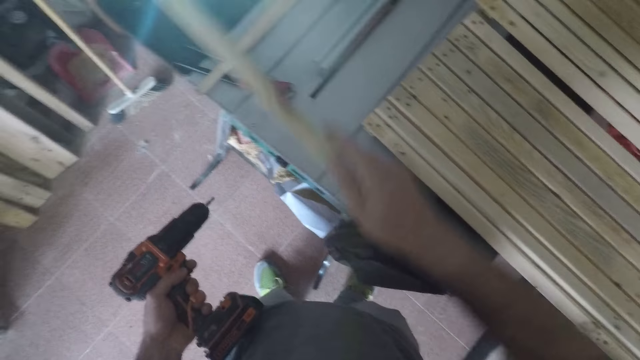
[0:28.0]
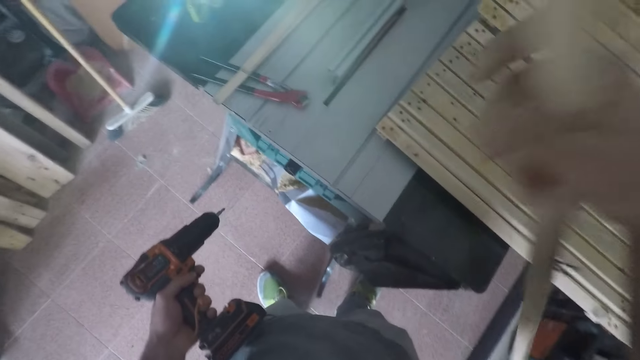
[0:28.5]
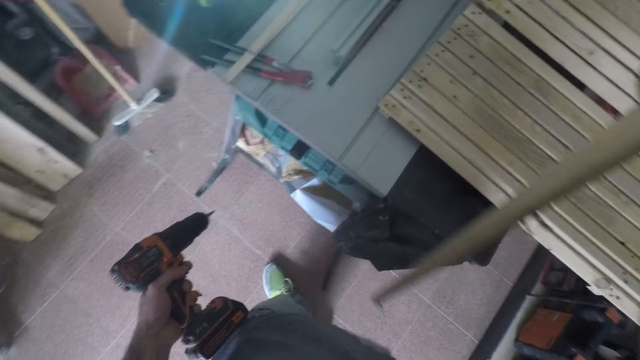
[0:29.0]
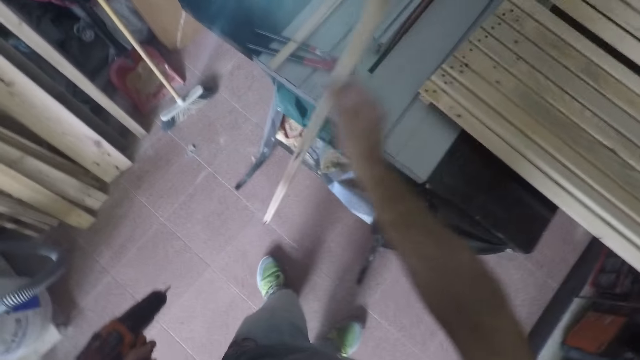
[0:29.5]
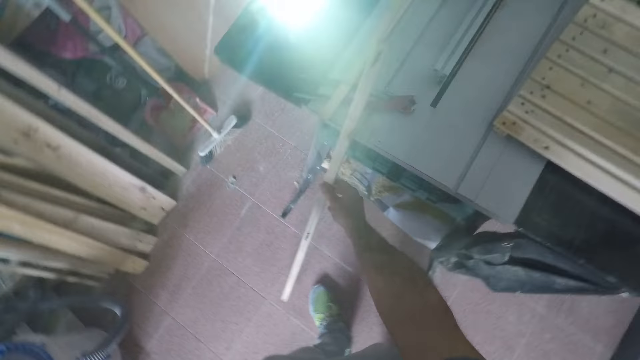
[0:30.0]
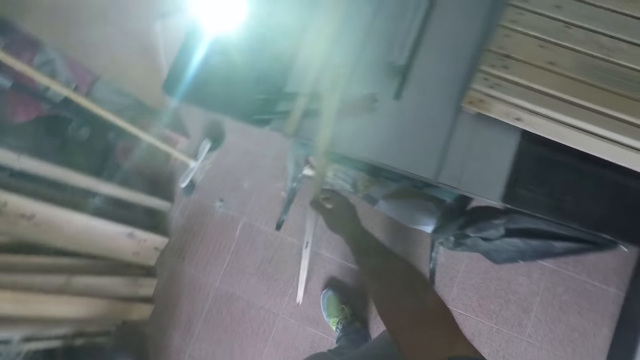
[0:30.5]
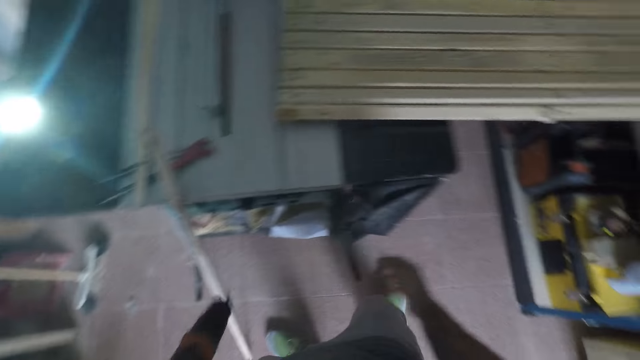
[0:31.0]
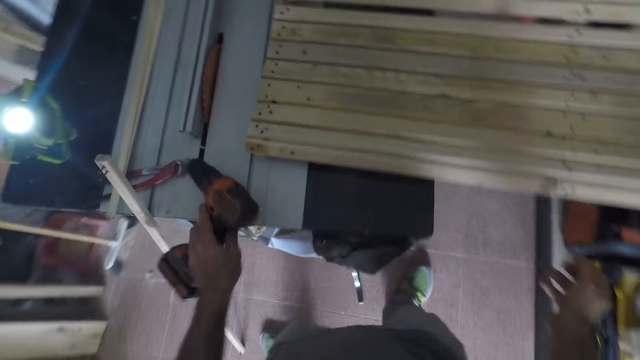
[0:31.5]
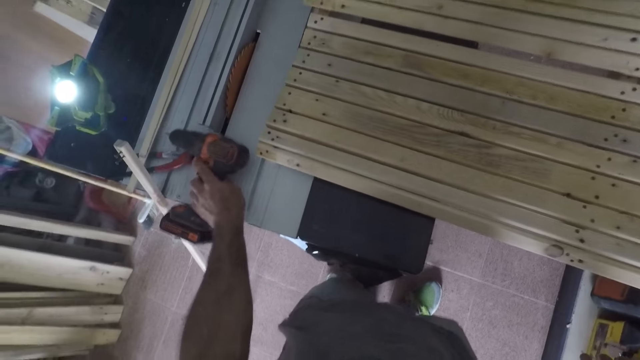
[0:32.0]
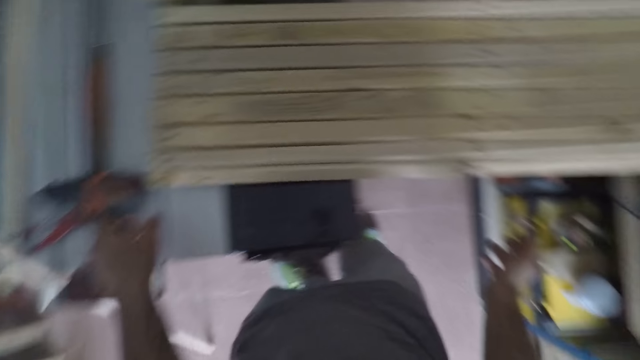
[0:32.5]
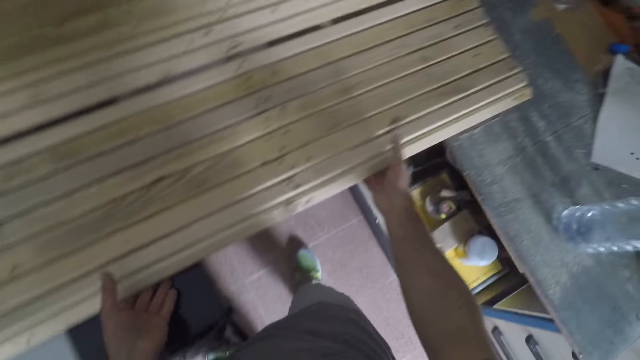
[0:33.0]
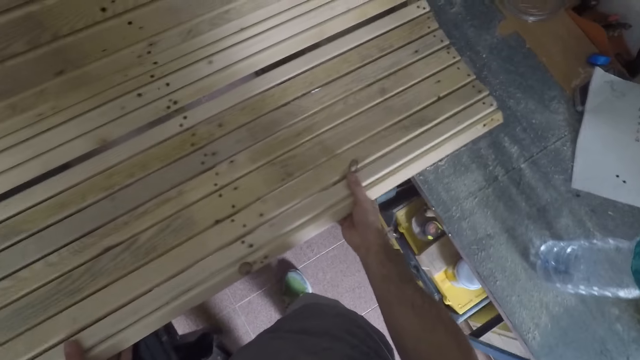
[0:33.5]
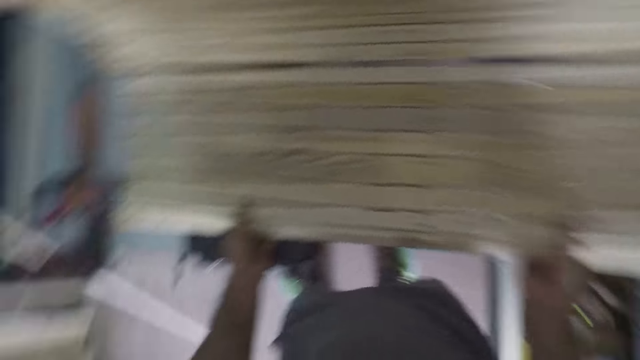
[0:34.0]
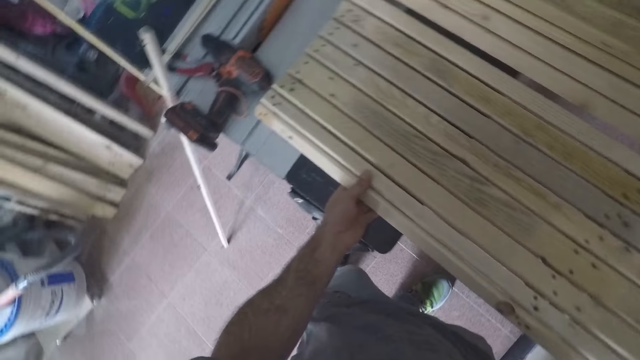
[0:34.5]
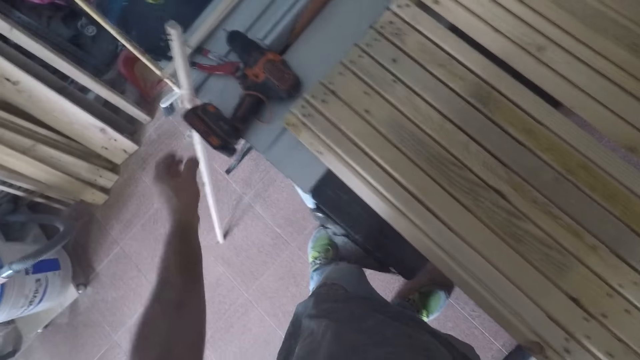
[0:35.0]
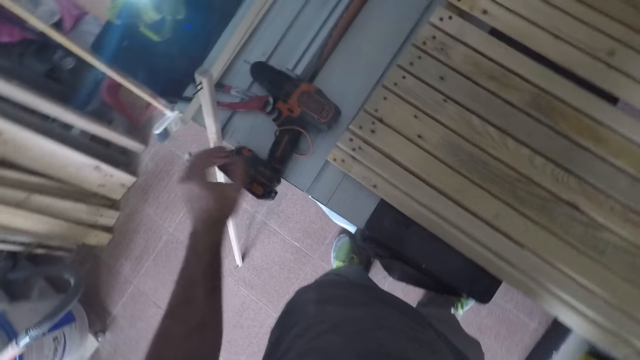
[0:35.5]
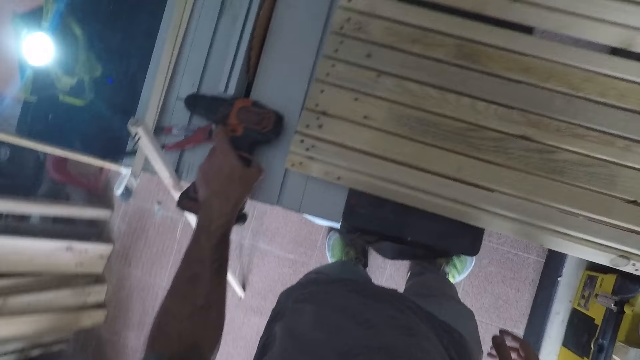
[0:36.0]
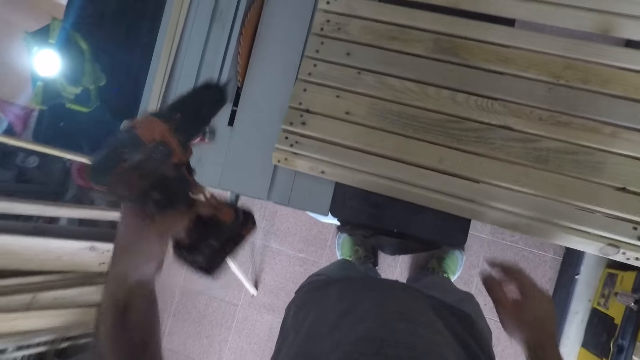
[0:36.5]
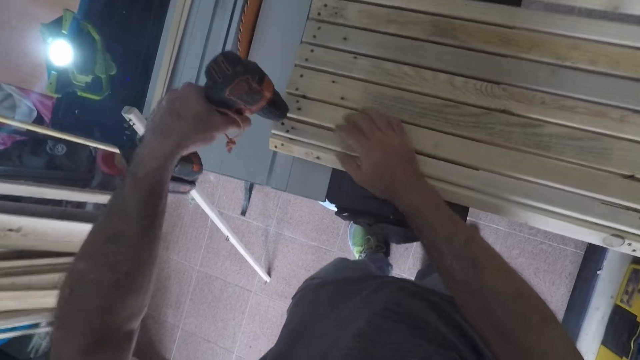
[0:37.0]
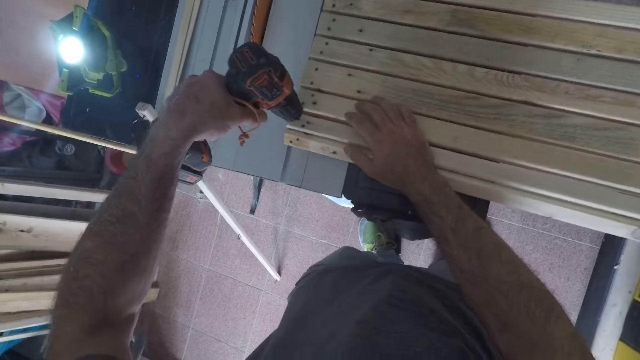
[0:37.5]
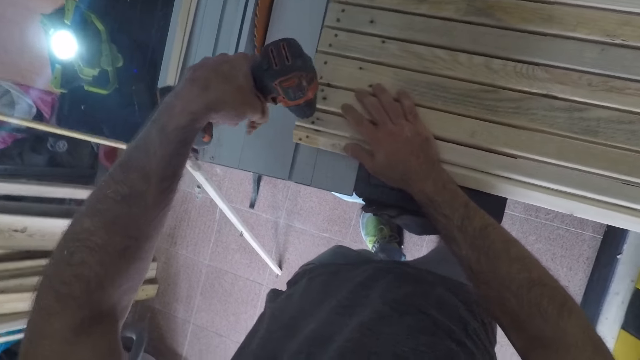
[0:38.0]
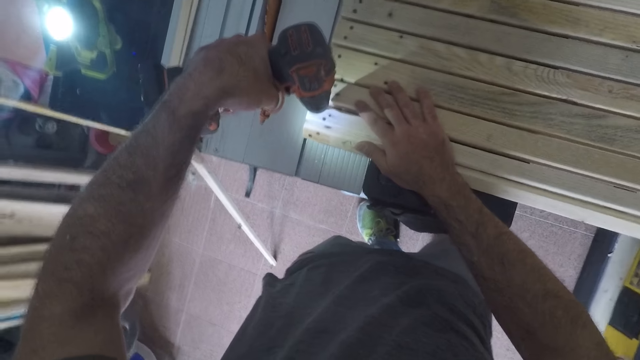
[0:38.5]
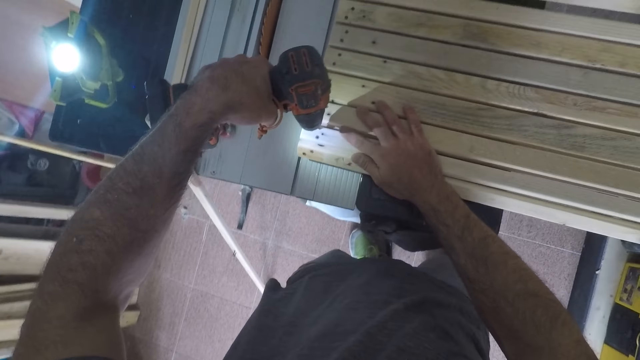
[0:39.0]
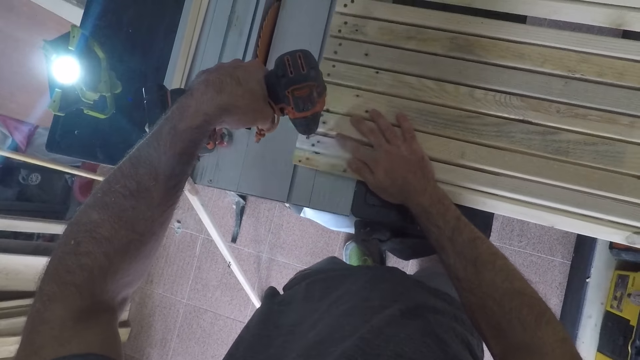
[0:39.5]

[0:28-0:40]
The camera wearer removes a unit from the framework. They place the wooden unit by the workbench. They drop the nail remover on the workbench. They adjust the wooden framework. They hold a structure with both hands. They pick the nail remover from the workbench. They loosen another screw from the far right. They detach nails from wooden units in the framework.

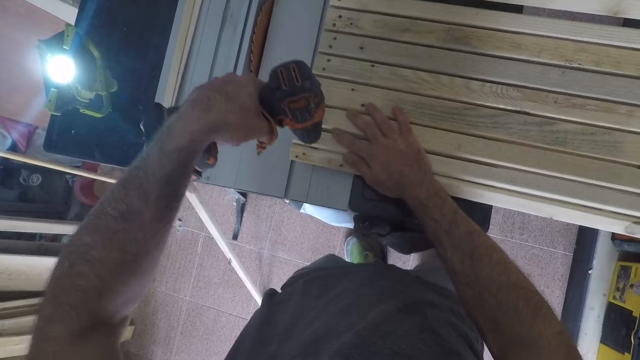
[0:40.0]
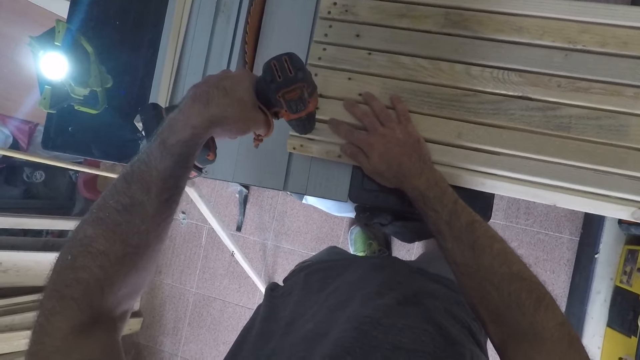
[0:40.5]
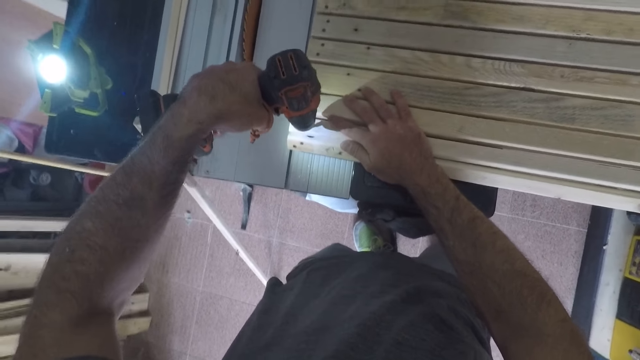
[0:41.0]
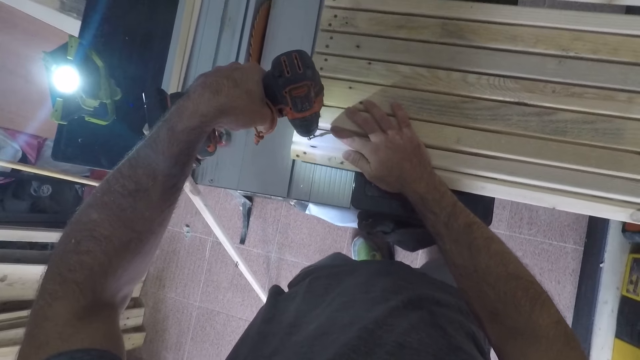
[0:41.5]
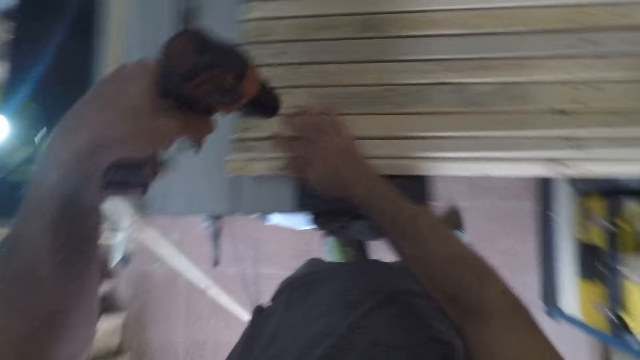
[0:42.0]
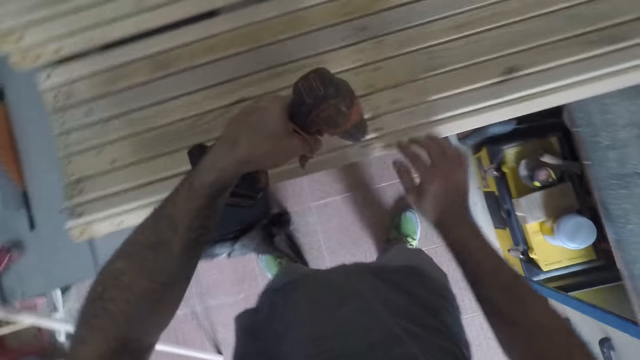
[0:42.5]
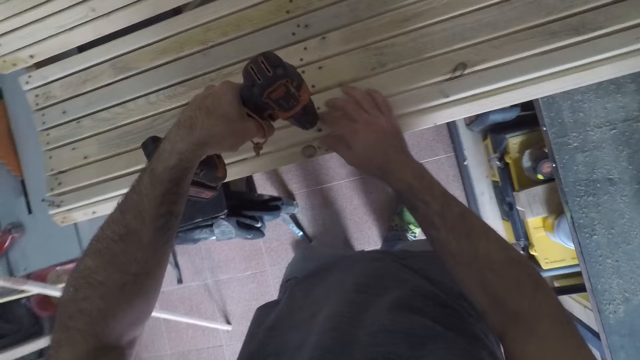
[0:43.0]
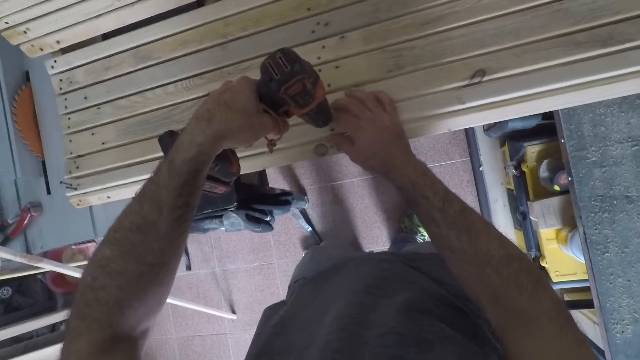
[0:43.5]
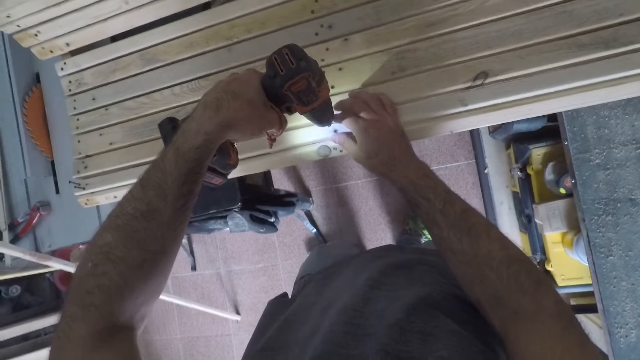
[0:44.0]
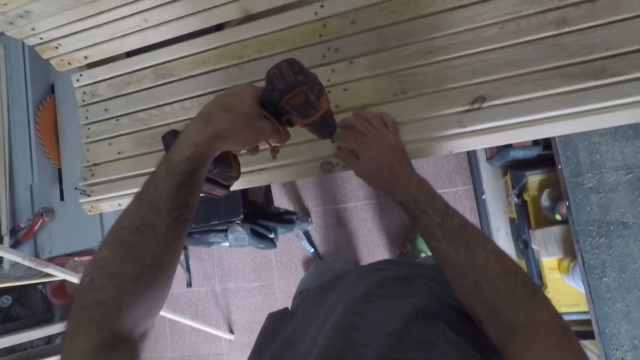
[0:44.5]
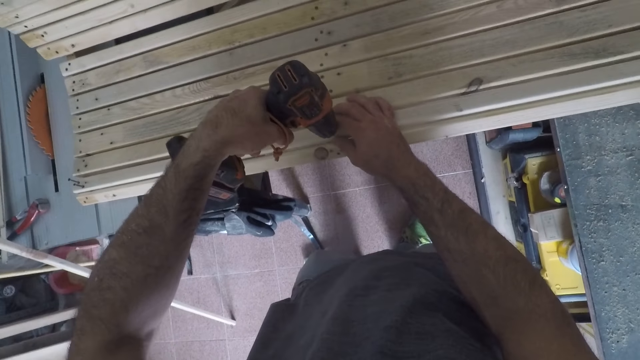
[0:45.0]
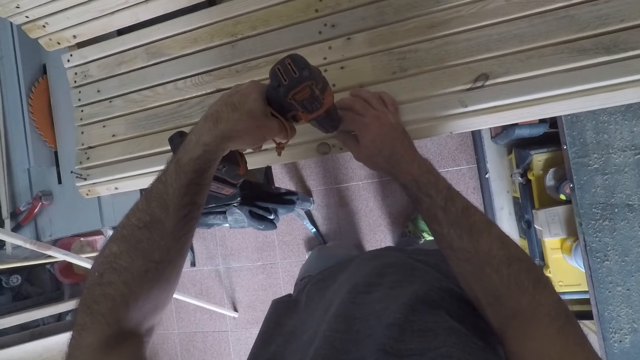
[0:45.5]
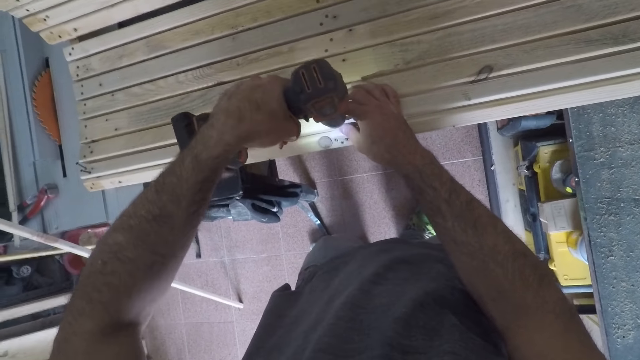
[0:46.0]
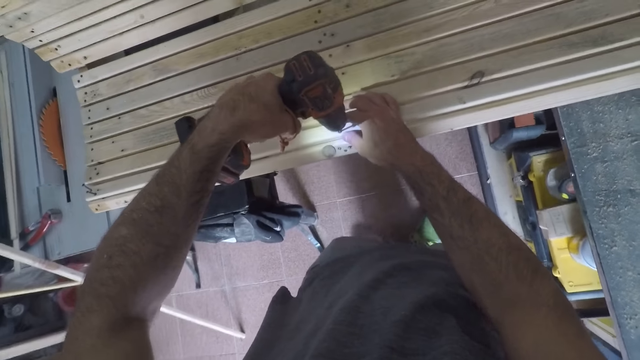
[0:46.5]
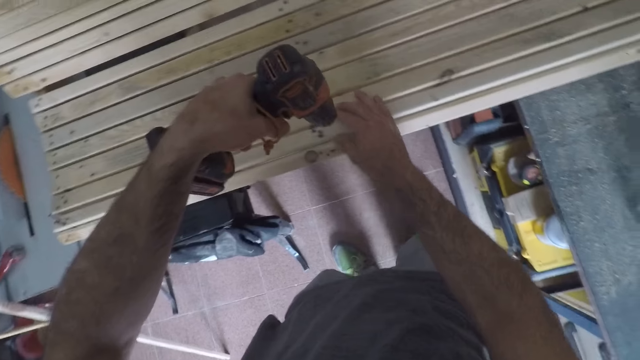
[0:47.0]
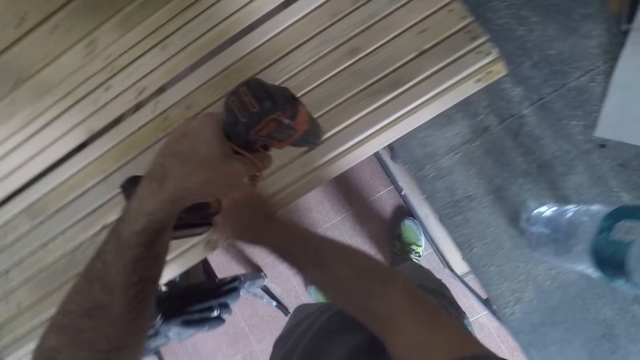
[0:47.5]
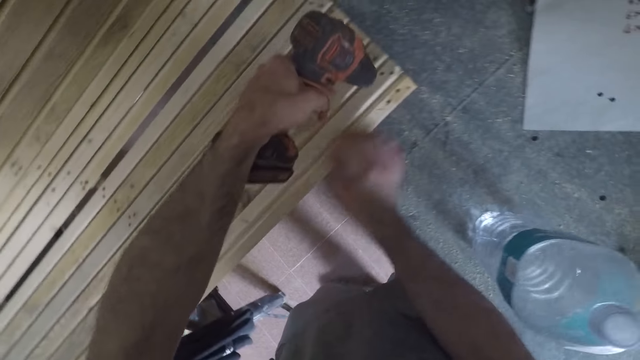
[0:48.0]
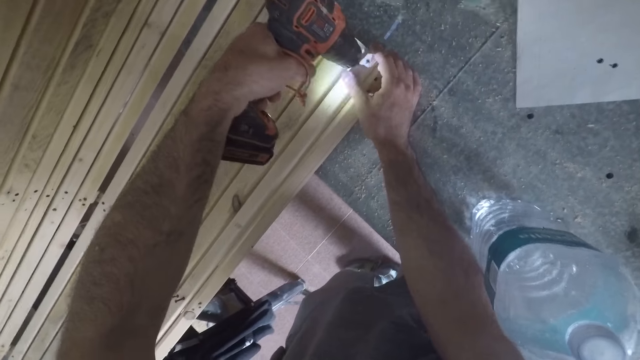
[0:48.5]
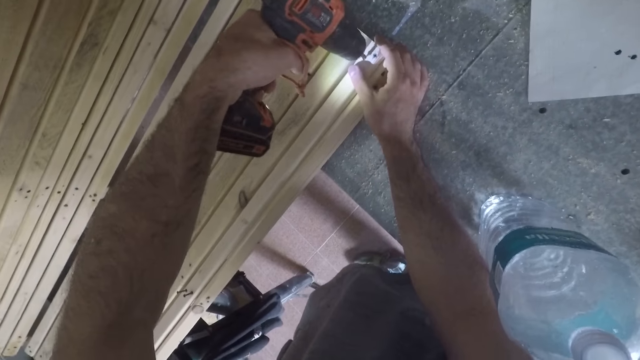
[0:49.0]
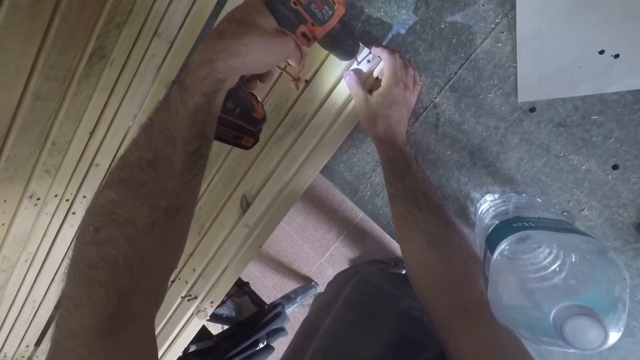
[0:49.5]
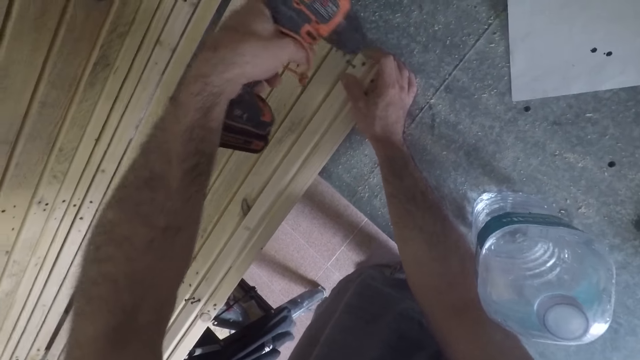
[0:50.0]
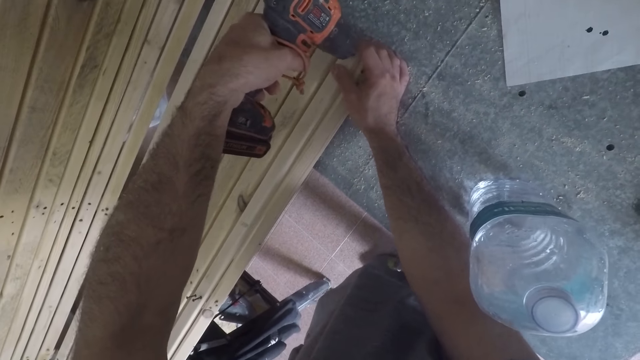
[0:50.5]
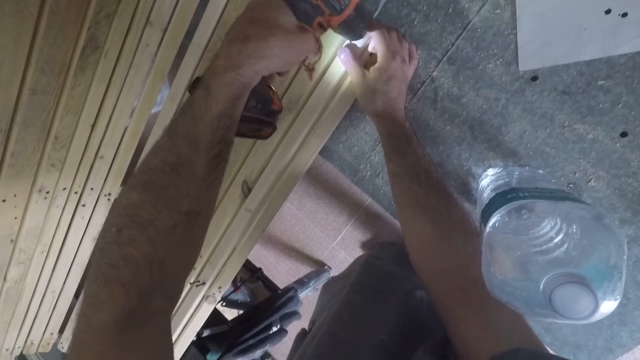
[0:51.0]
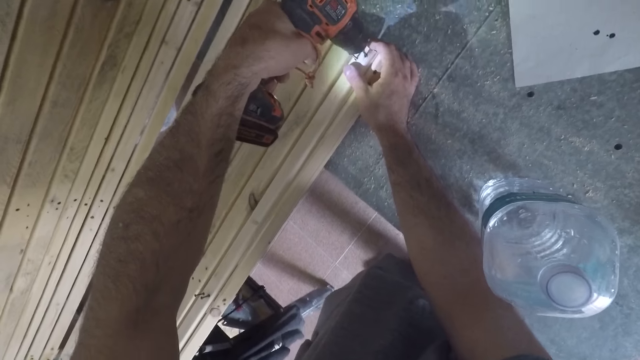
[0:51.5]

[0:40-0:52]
The camera wearer loosens another screw beside the former screw. They move to the middle of the structure. They loosen a screw in the middle. They loosen another screw near the screw. They move to the furthest right. They drill out a screw in the furthest right. They loosen another screw.
